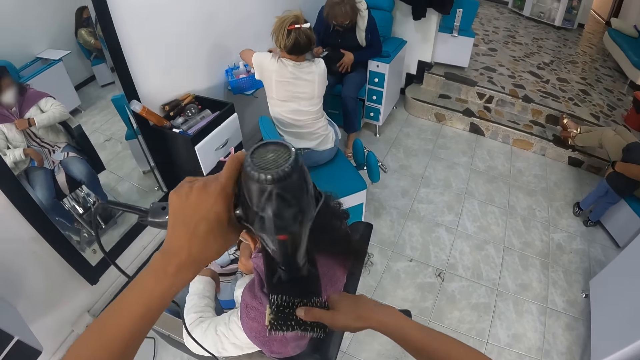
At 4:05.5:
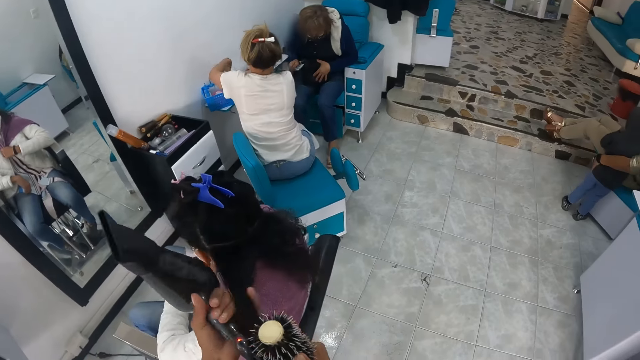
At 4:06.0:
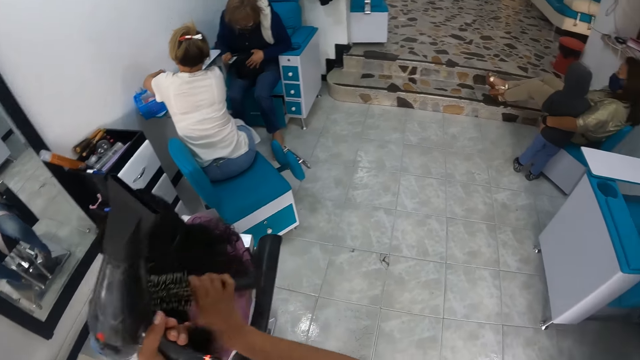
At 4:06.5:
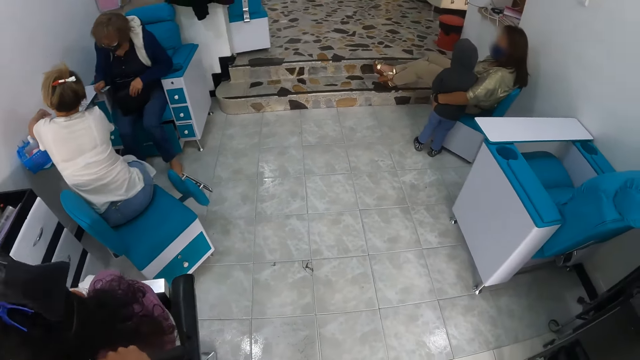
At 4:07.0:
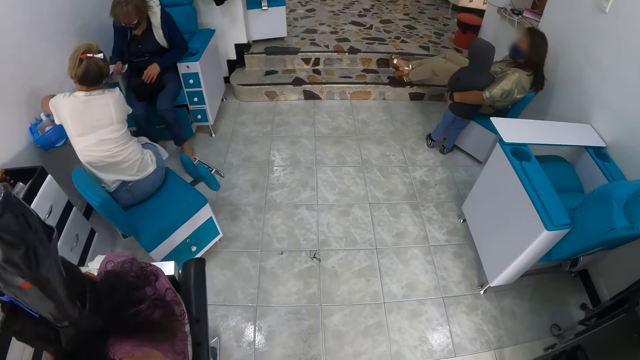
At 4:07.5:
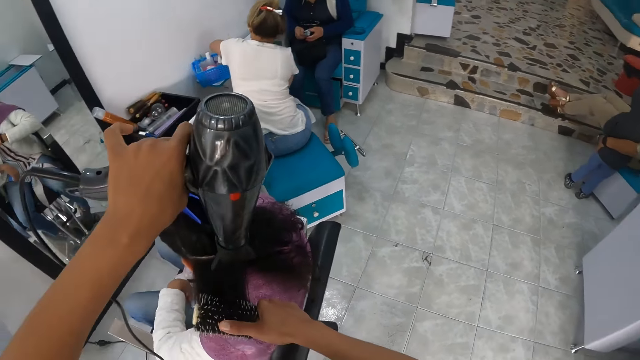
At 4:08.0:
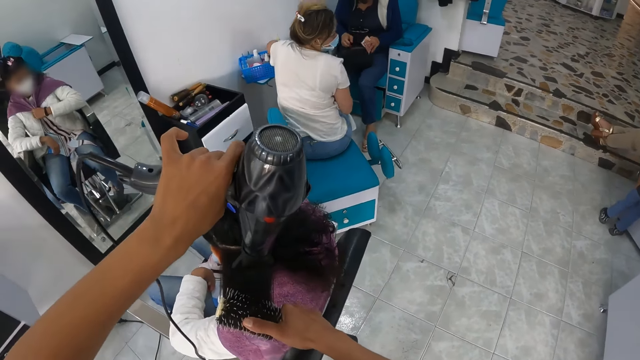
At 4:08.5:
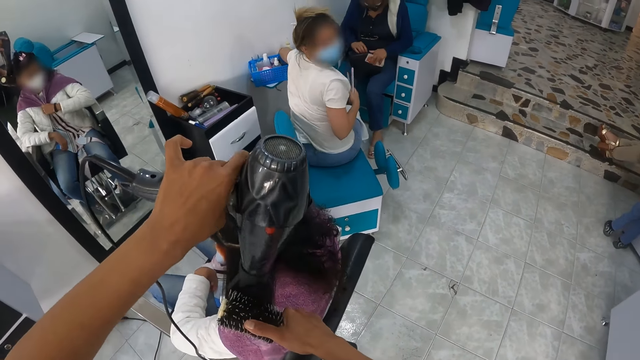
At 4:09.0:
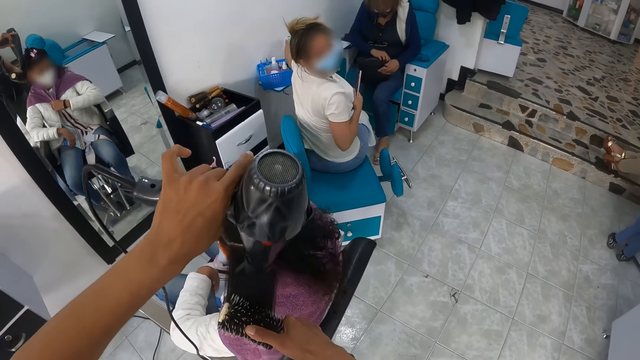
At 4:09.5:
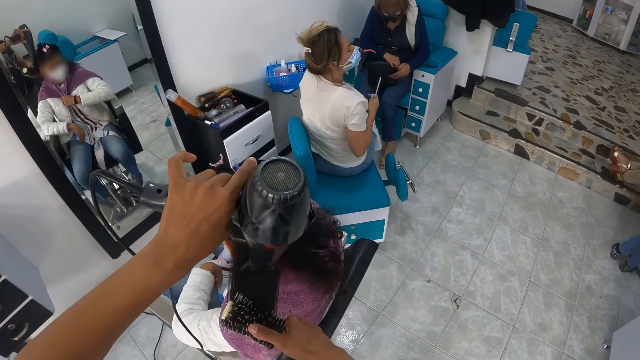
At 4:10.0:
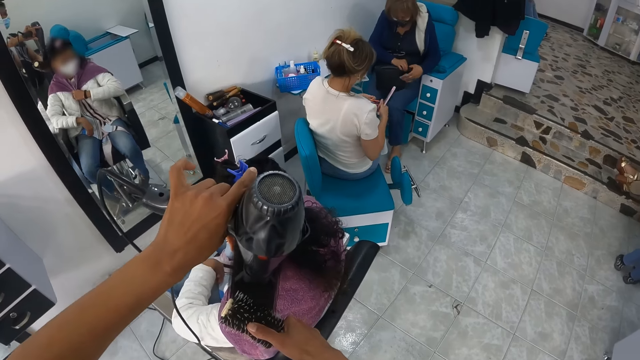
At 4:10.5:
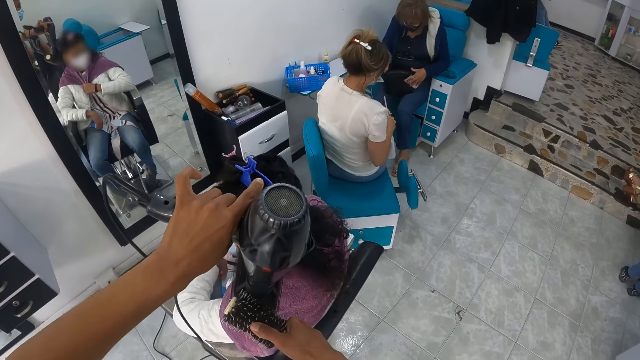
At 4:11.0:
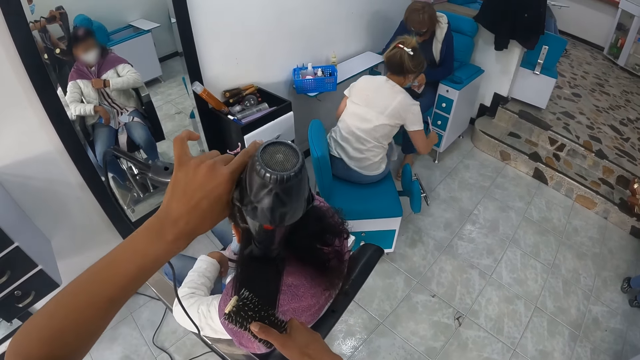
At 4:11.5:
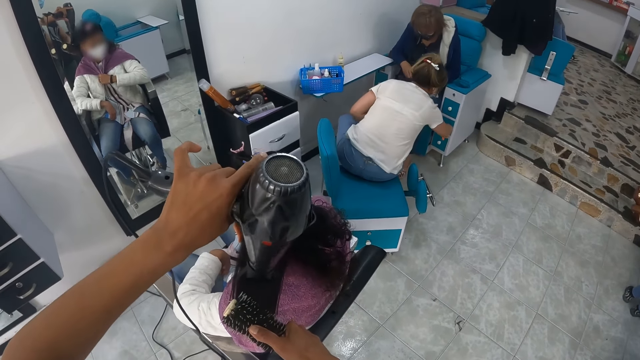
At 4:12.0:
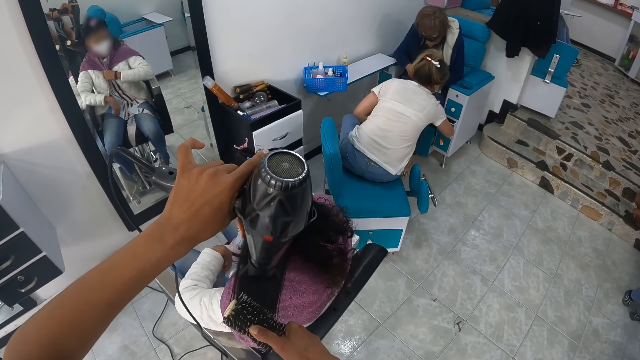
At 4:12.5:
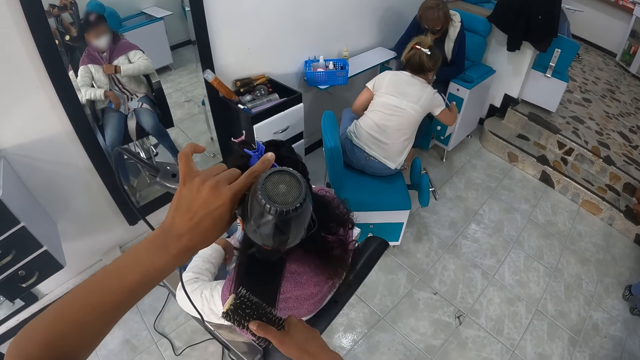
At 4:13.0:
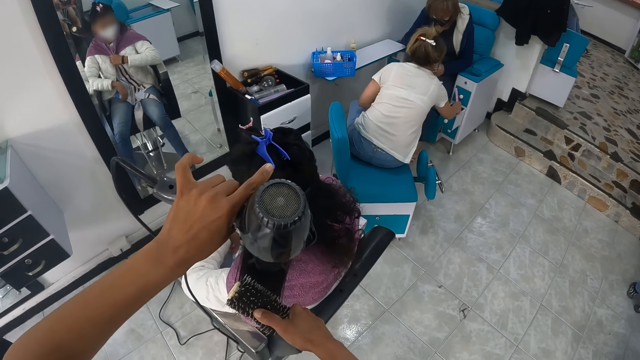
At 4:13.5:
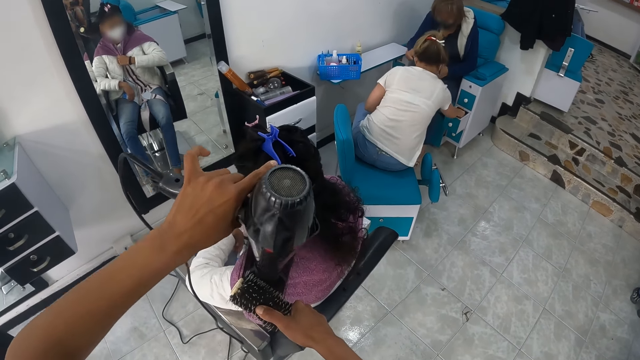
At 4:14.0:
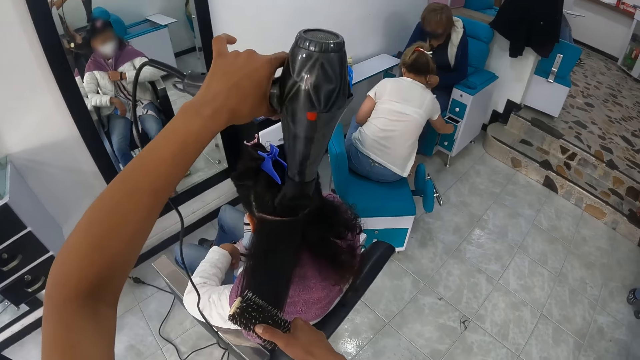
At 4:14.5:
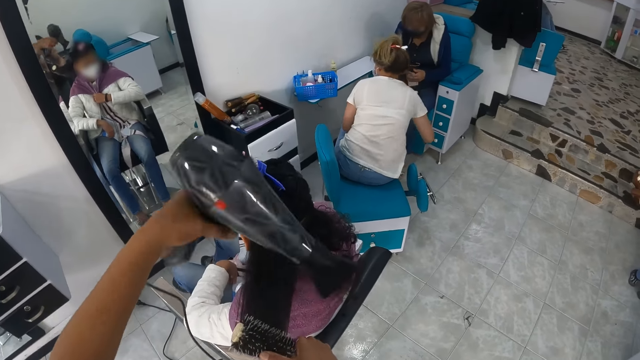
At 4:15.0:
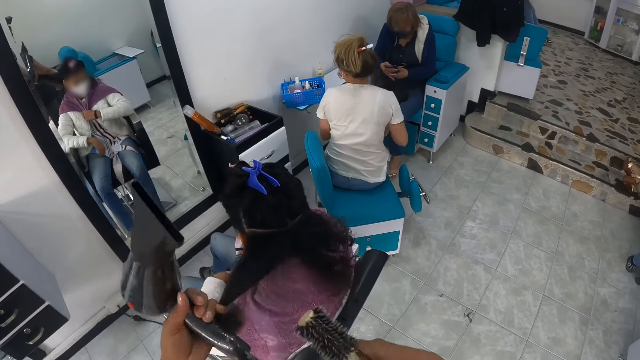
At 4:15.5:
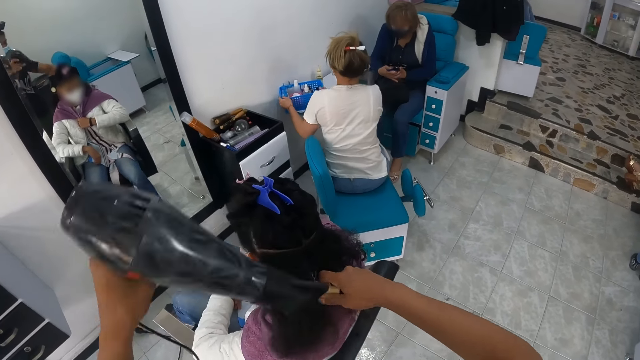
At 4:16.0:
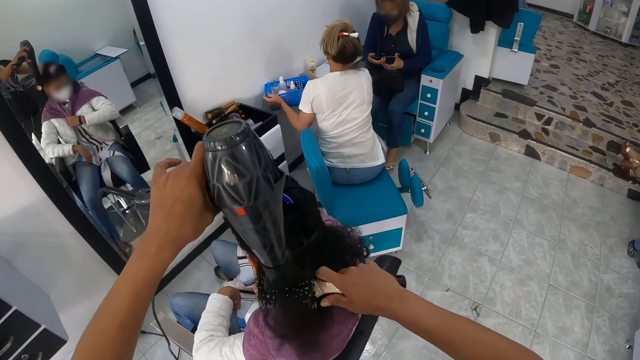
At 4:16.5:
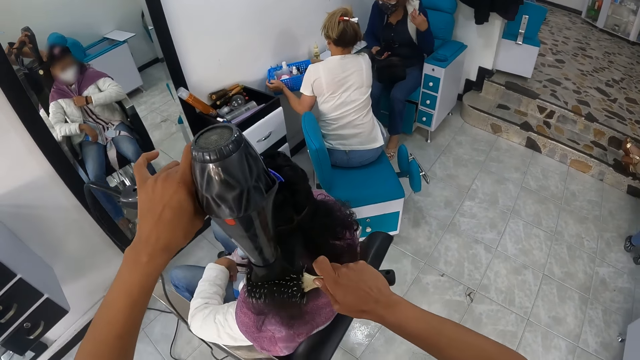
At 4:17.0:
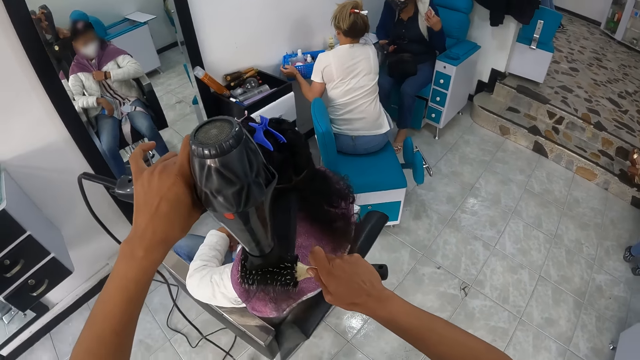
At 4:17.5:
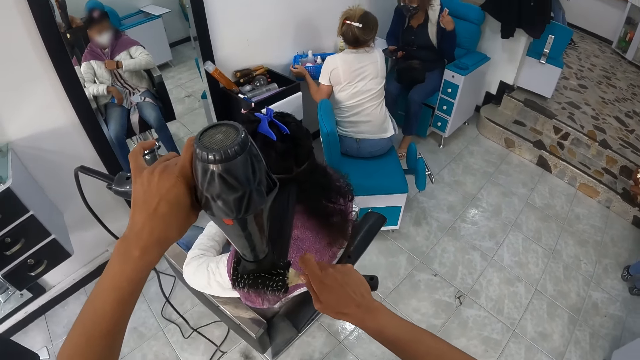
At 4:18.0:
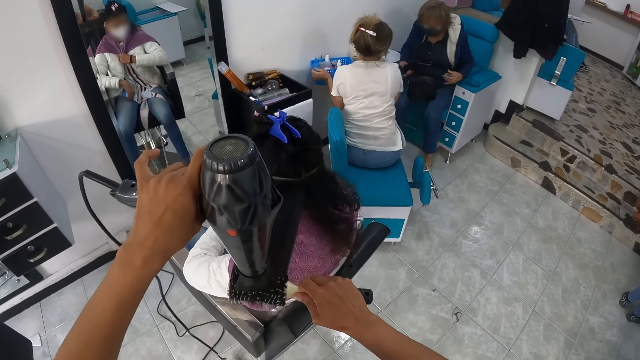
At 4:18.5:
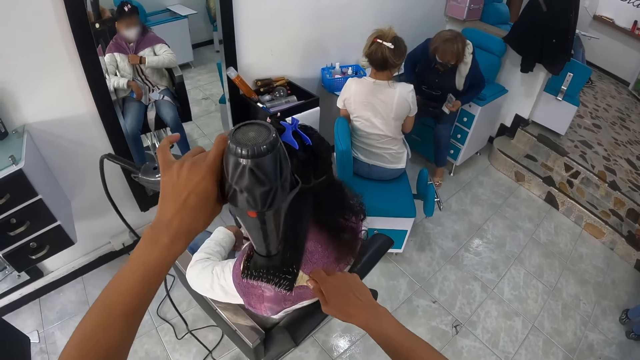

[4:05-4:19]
The woman holds a nail filer with her right hand. The woman holds a nail cutter with her left hand. The woman passes the nail cutter in her left hand to her right hand. The woman puts the nail cutter and nail filer into the chair drawer with her right hand. The woman opens the chair drawer with her right hand. The woman drops the nail file in the chair drawer with her right hand. The woman closes the chair drawer with her right hand. The woman adjusts the nails kit basket with both hands. The camera wearer styles the hair of another woman with the hair brush and hair dryer in both hands. A third woman holds a phone with both hands.

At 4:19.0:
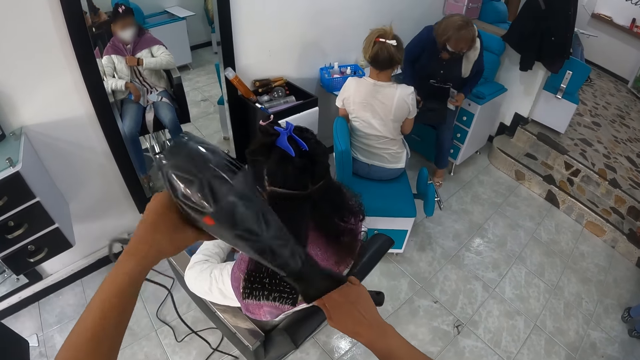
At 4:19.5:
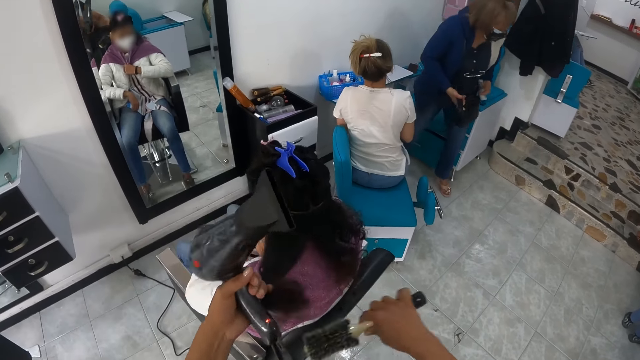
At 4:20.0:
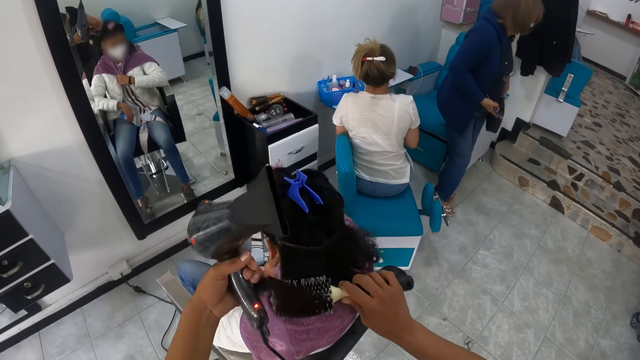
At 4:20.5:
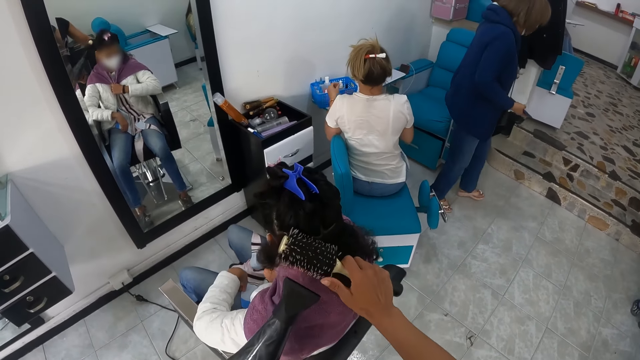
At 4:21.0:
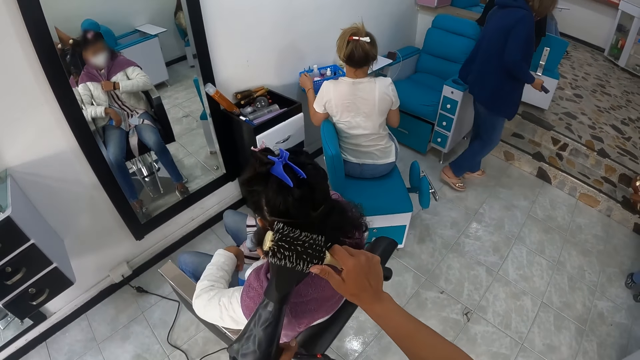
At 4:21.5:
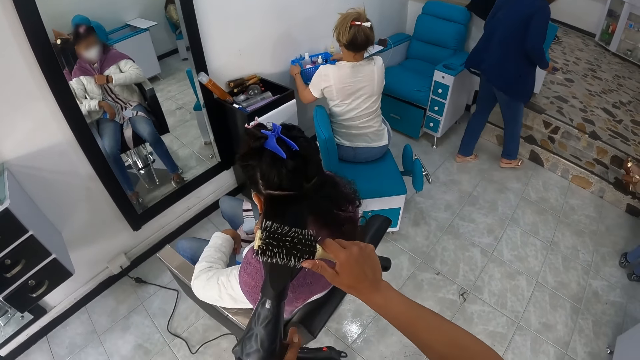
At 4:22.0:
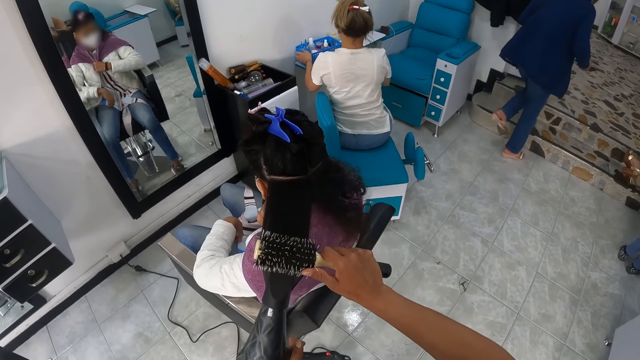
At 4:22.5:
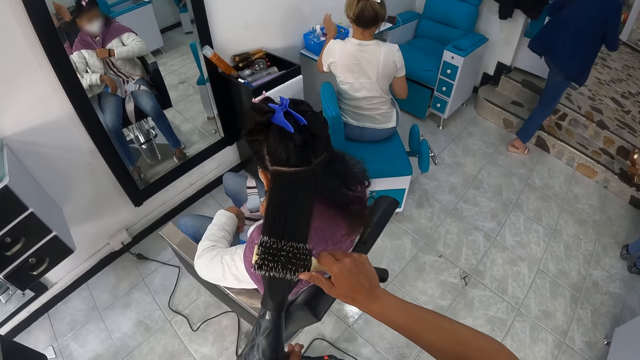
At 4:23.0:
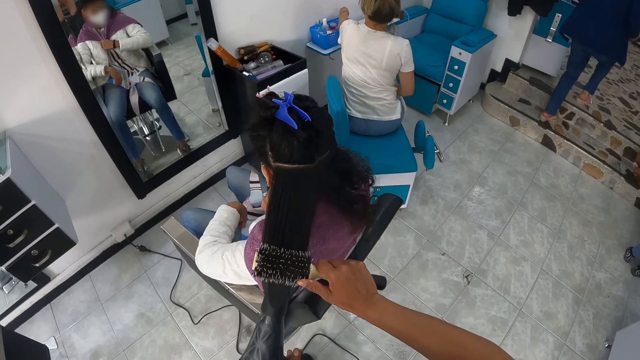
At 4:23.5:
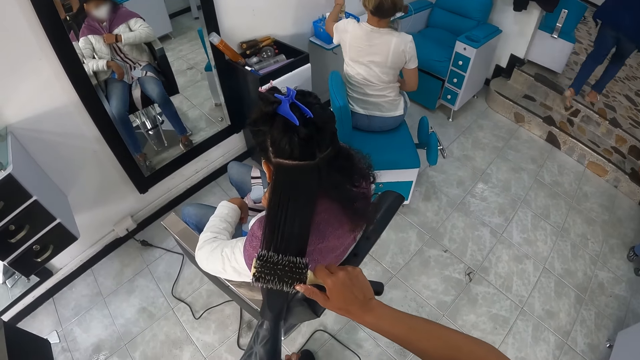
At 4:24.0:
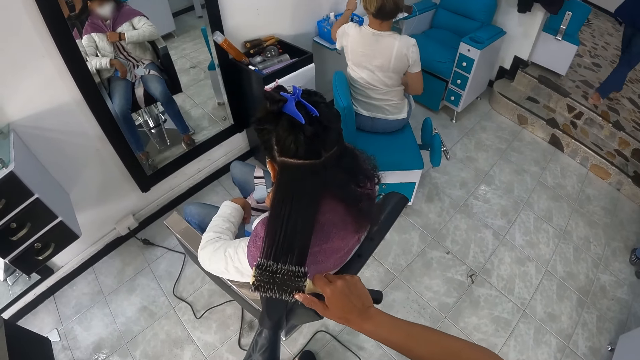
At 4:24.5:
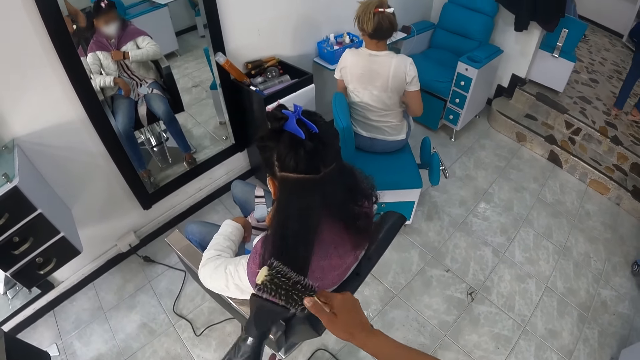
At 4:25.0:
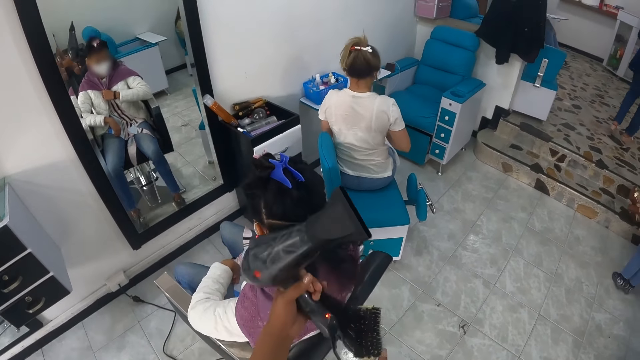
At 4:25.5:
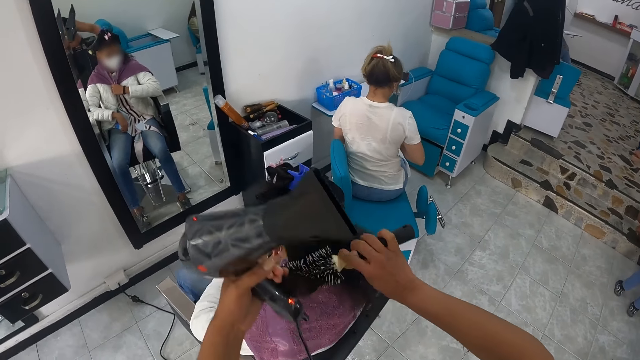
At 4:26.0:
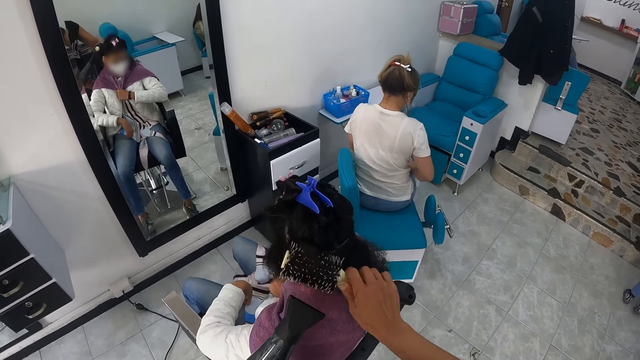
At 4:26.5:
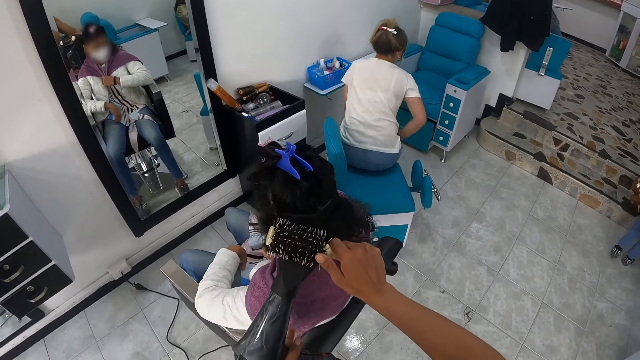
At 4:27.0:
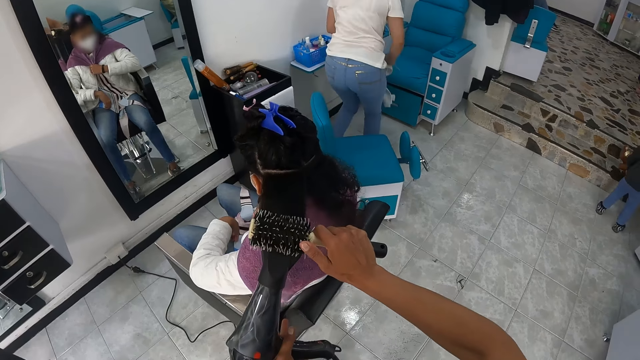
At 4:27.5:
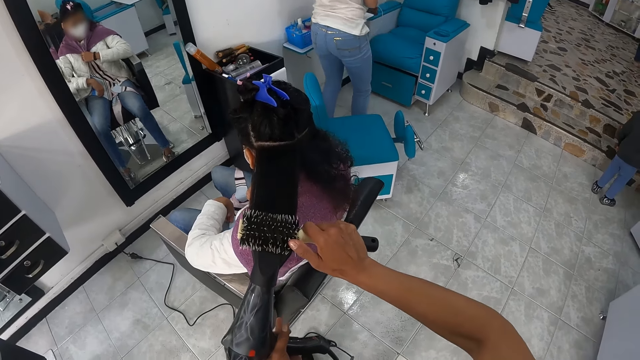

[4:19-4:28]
A woman adjusts the nail kit basket with both hands. She puts a nail oil into the nail kit basket with her left hand. The camera wearer styles the hair of another woman with the hair brush and hair dryer in both hands.
